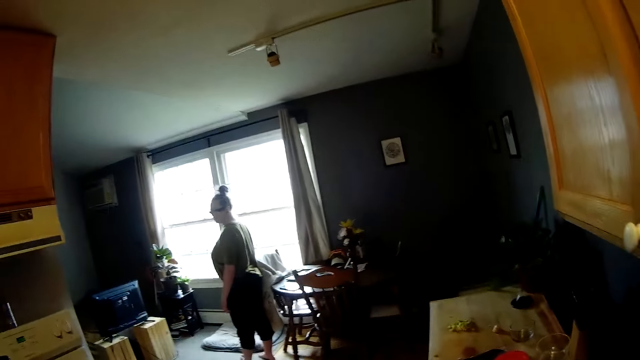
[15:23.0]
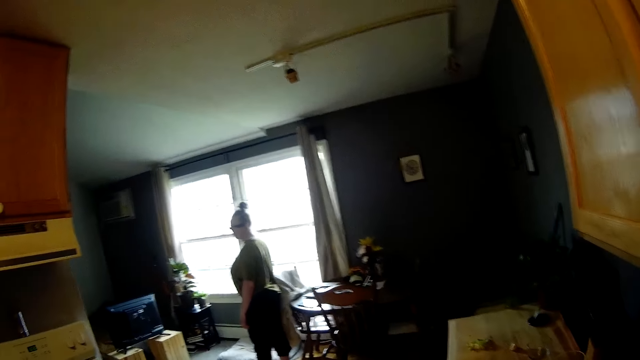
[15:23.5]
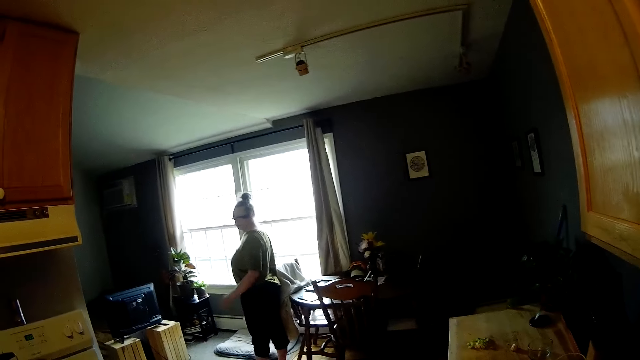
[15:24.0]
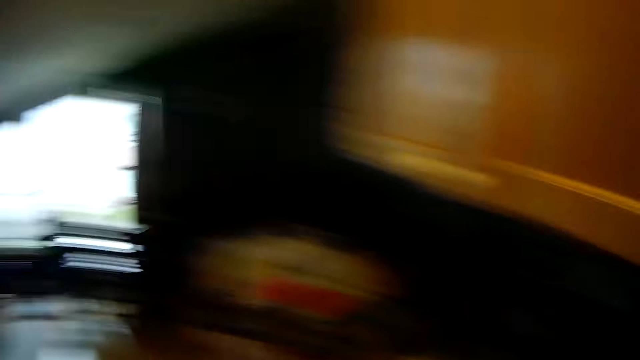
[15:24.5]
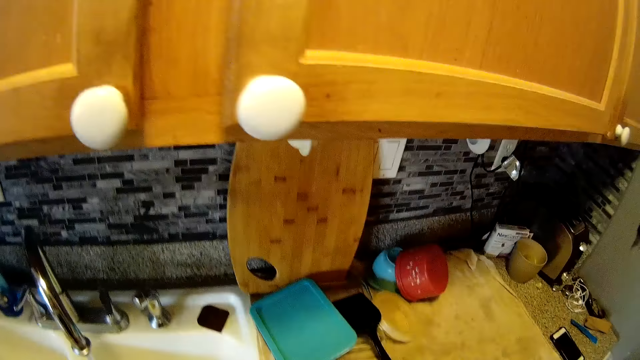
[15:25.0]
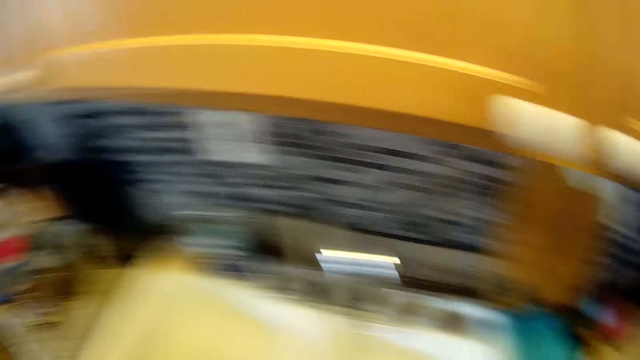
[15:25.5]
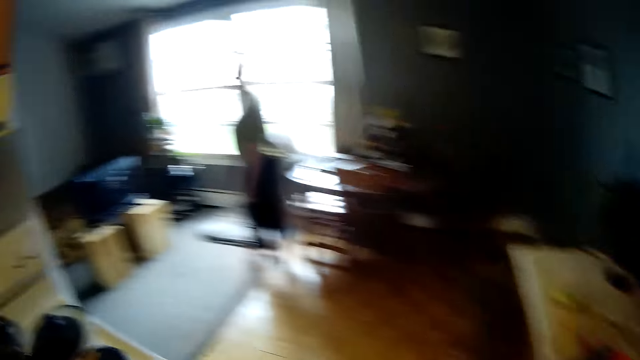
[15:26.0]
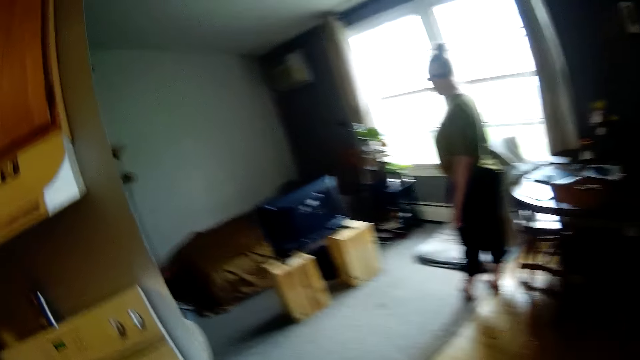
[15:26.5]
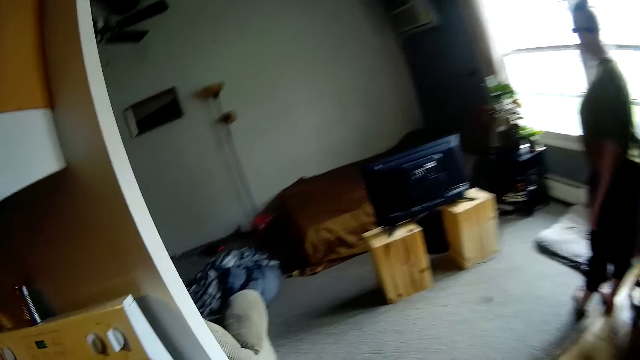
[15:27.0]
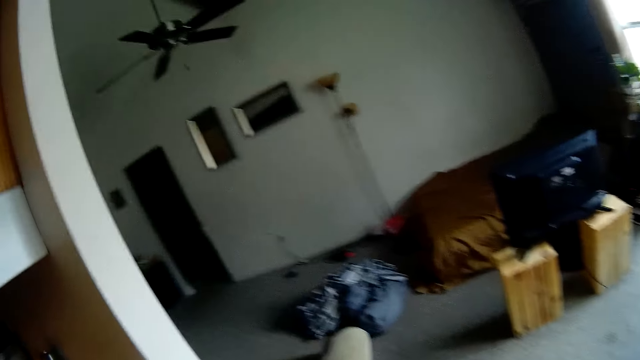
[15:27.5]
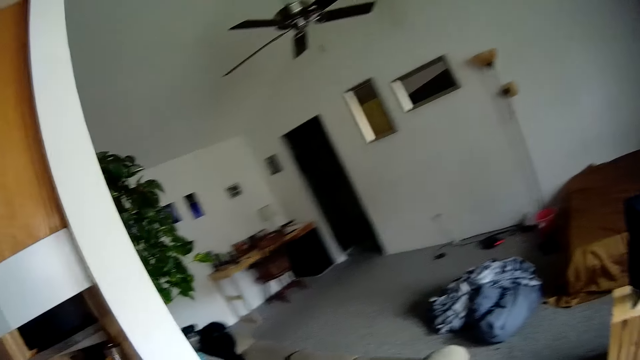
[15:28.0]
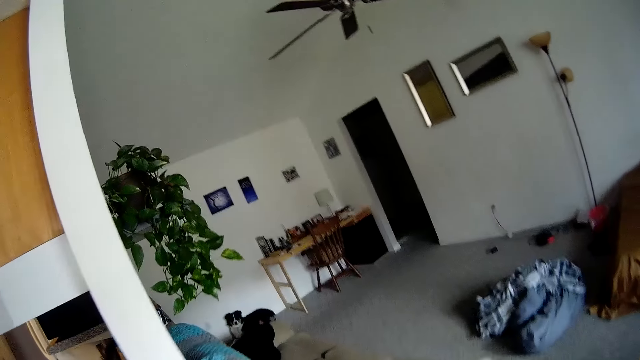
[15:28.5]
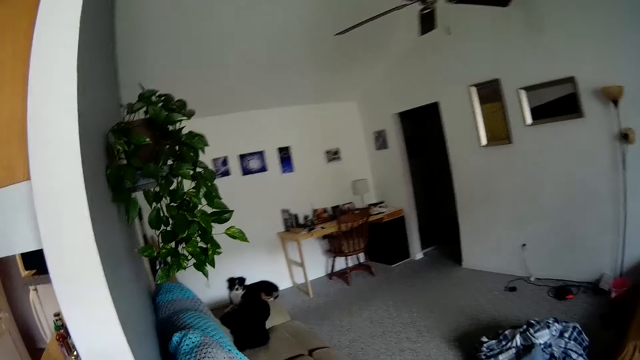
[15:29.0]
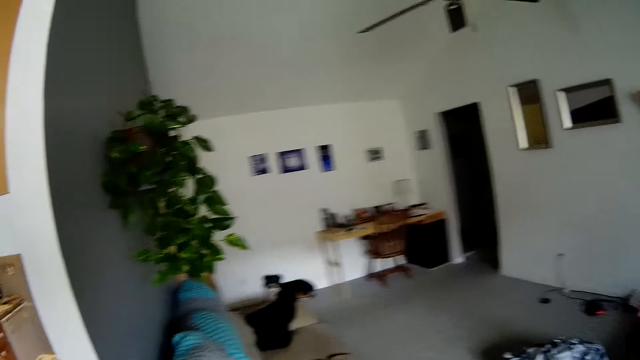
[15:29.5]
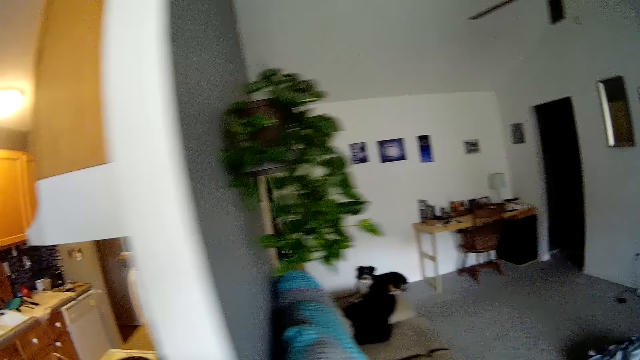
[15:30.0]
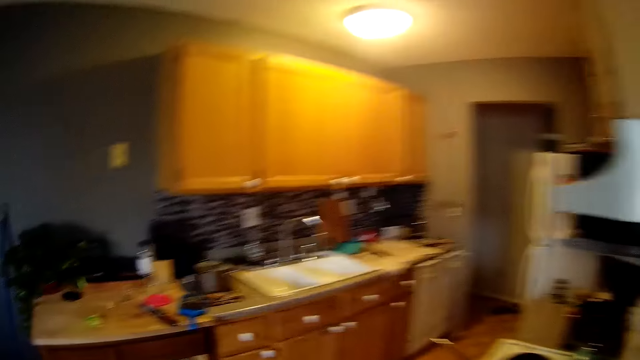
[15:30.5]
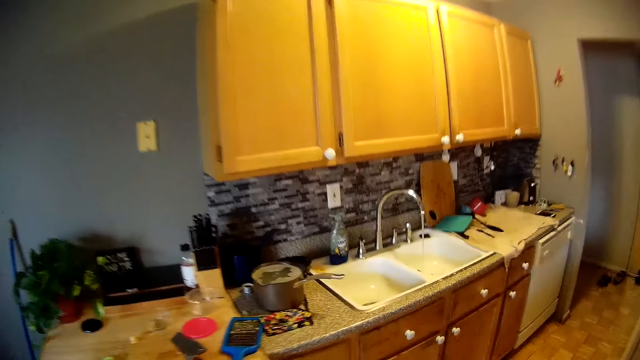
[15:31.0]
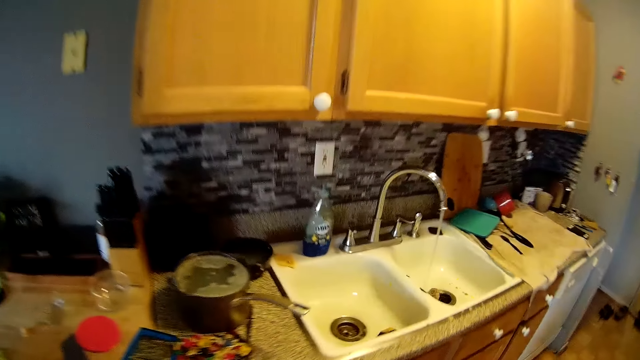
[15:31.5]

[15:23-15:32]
The camera wearer interacts with the woman. They look around. They walk around in the house. They interact with the woman.

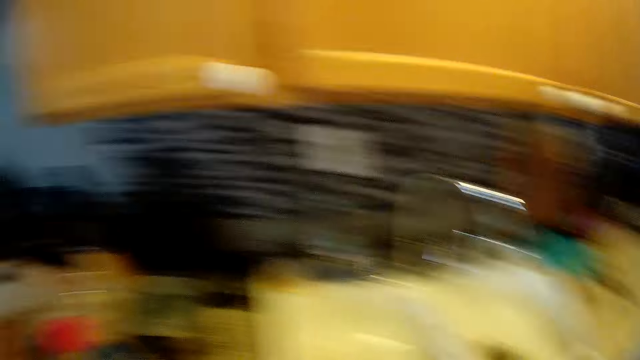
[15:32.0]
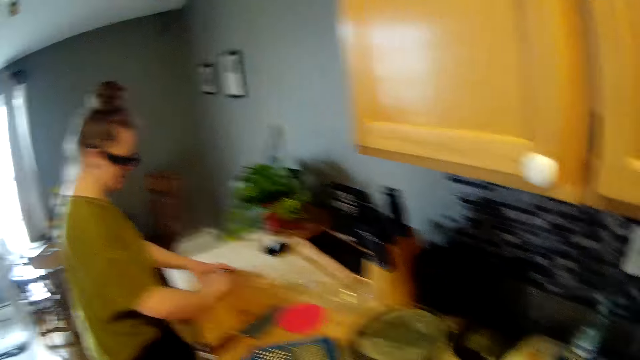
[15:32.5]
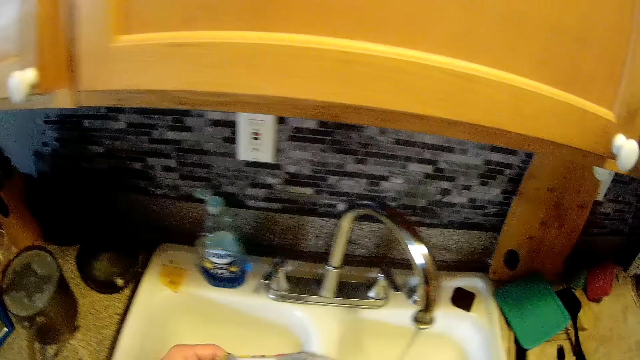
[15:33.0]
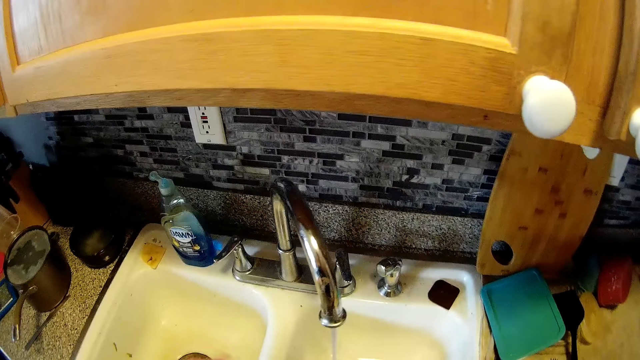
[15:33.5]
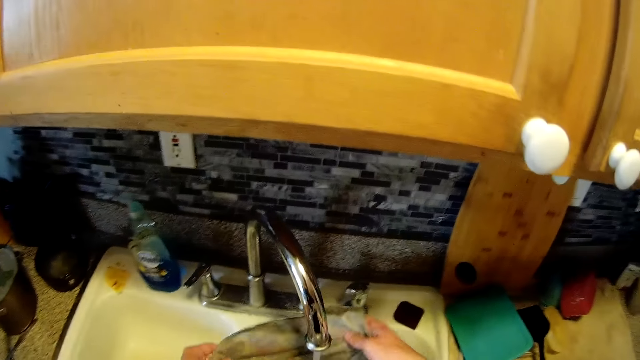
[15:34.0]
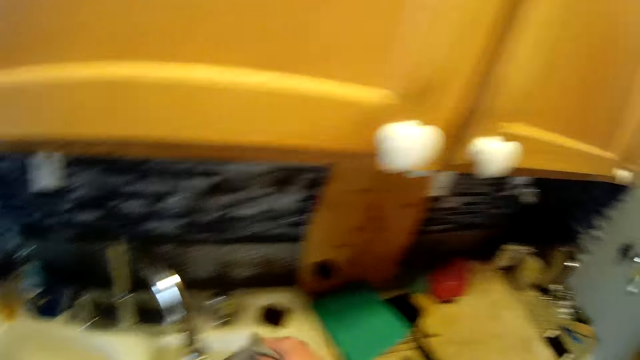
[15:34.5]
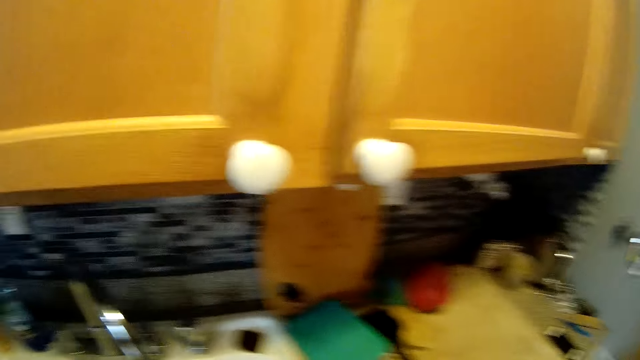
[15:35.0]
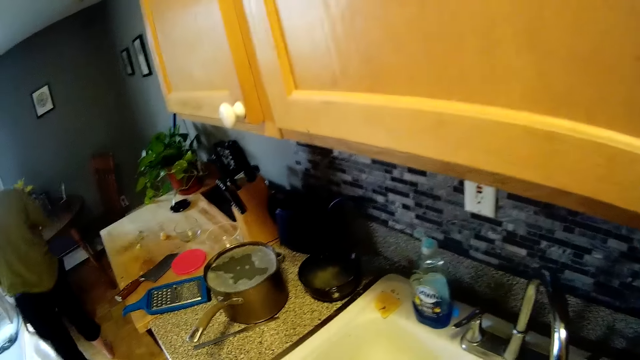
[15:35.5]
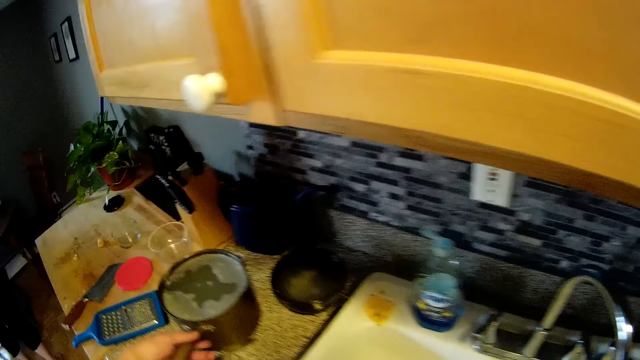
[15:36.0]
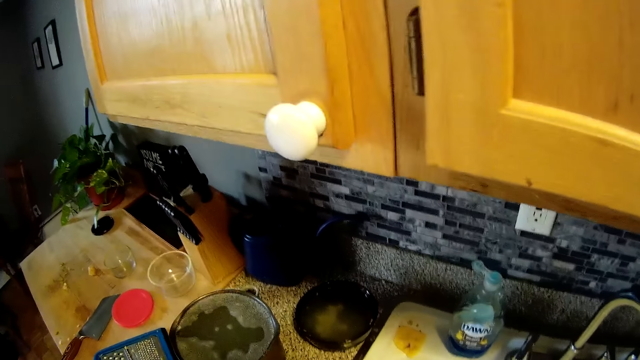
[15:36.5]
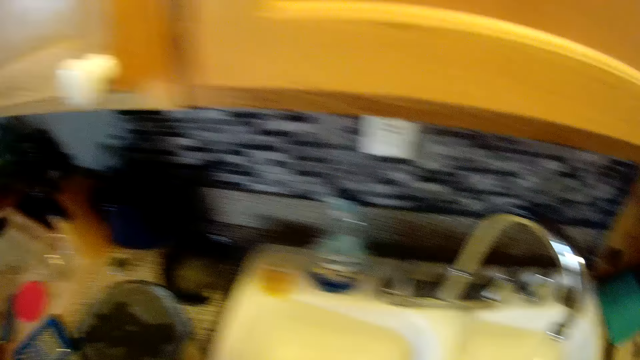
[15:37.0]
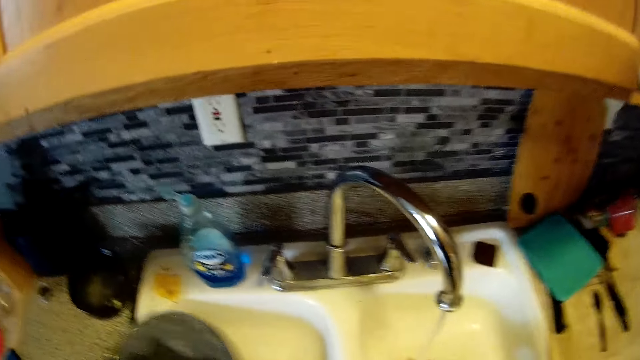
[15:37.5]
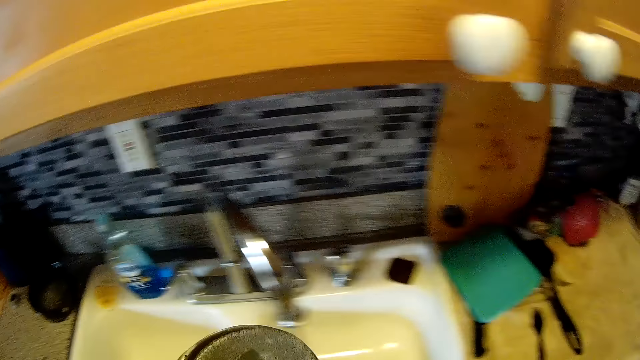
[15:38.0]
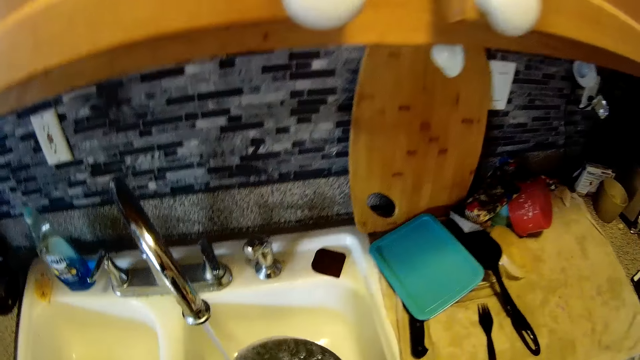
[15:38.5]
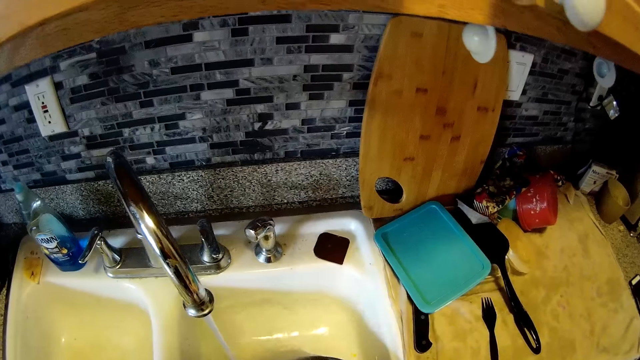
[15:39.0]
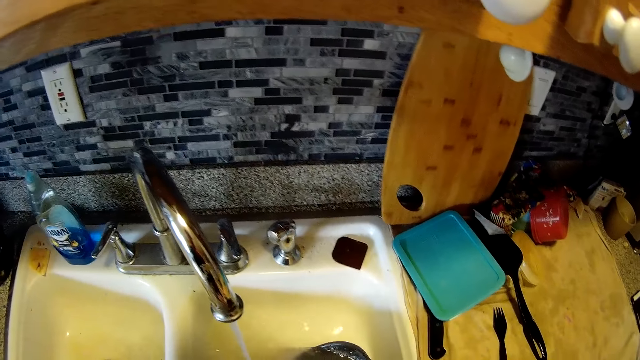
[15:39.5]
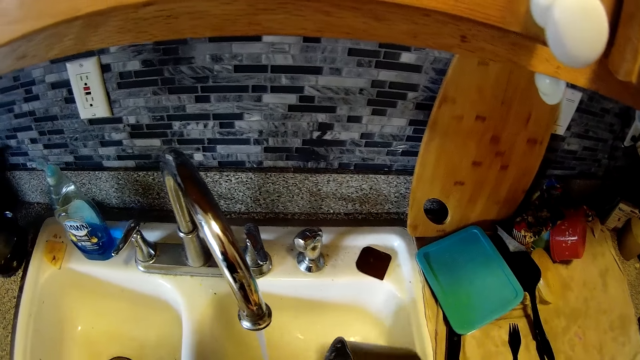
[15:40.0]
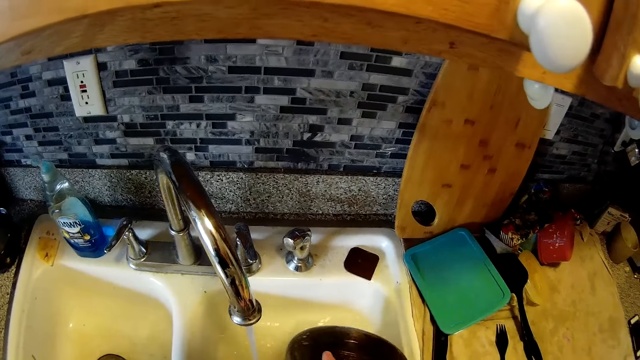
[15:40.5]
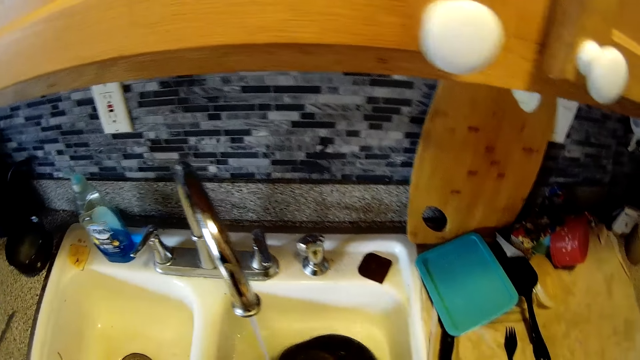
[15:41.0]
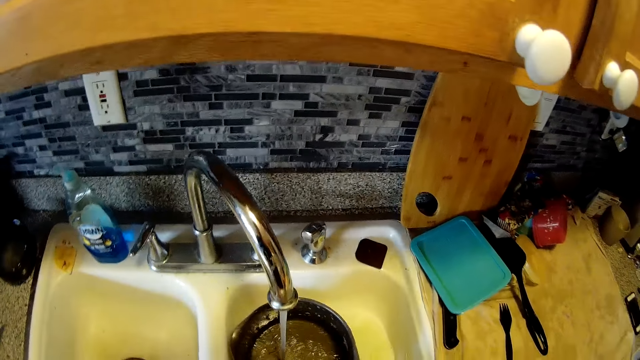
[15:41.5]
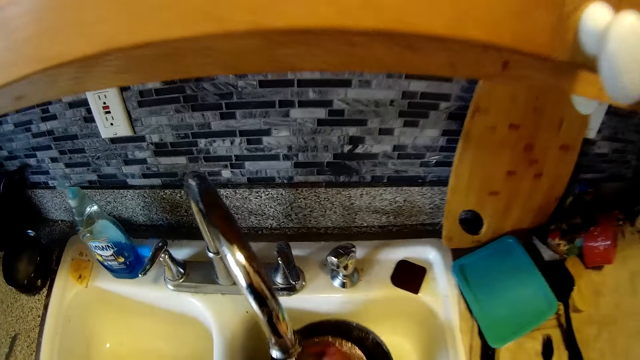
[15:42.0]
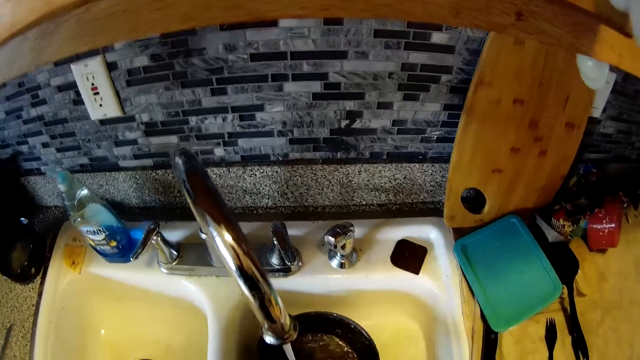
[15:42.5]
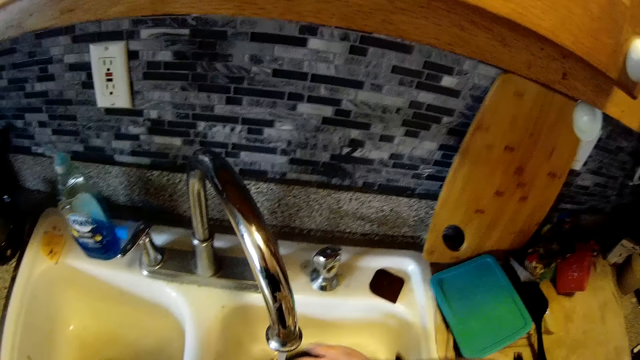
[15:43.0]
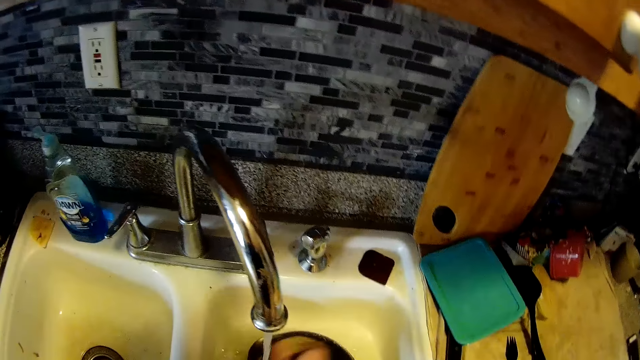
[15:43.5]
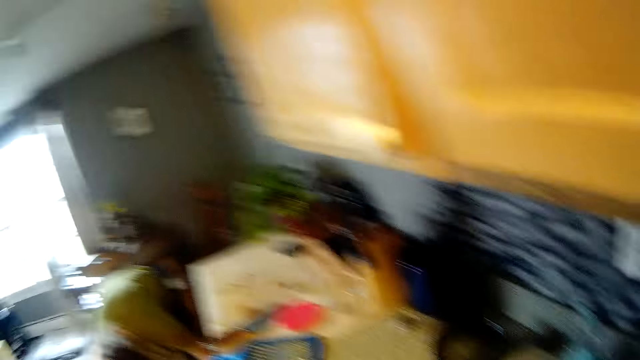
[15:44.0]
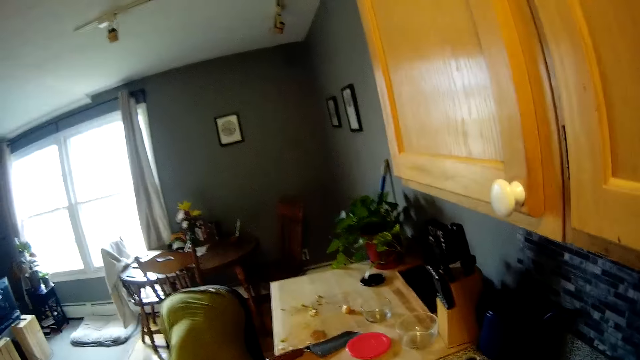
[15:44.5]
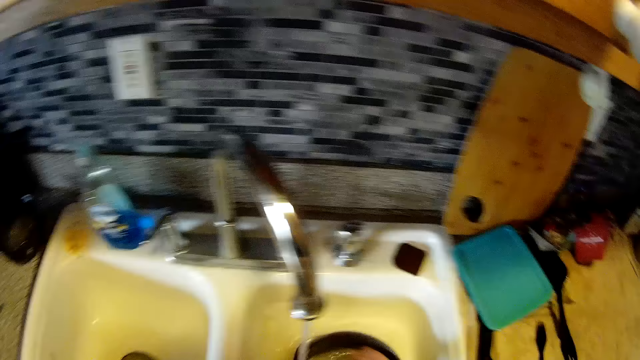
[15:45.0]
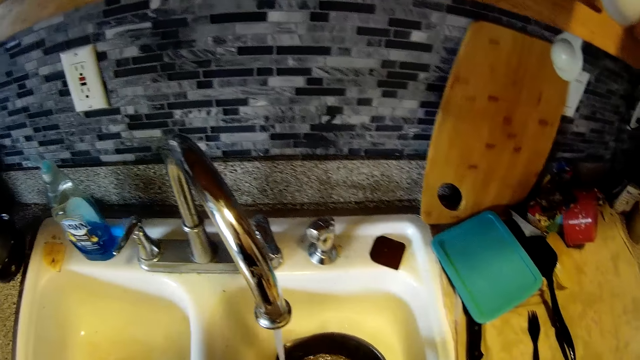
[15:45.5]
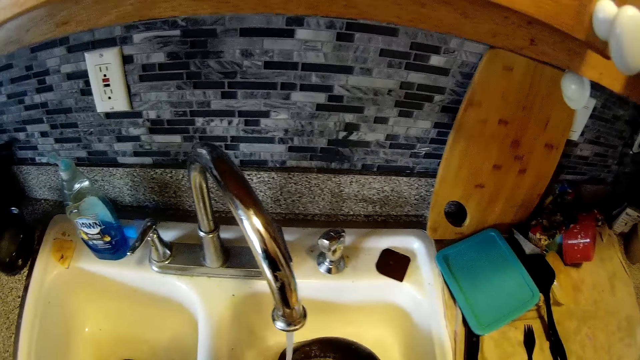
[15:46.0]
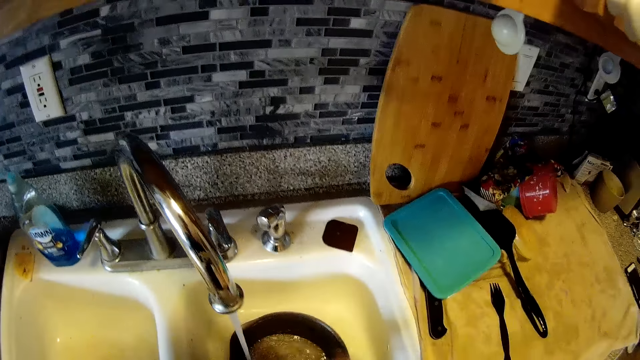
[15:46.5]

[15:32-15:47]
The camera wearer washes a piece of cloth in his hands with water from the tap. He washes utensils. He picks up a pot from the counter with his left hand. He pours water from the pot into the sink with his two hands. He washes the pot with the sponge in his right hand in the sink. He interacts with the woman.
